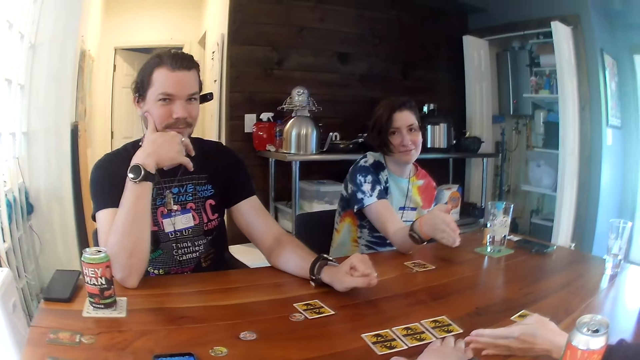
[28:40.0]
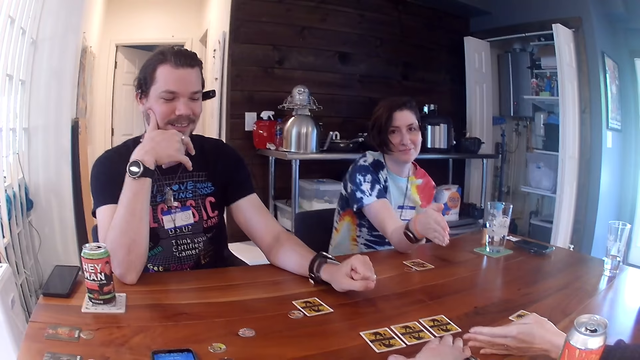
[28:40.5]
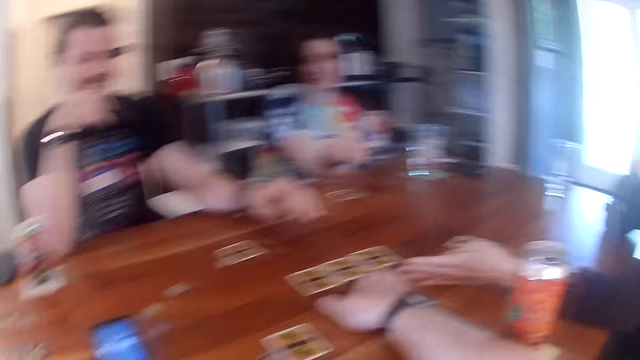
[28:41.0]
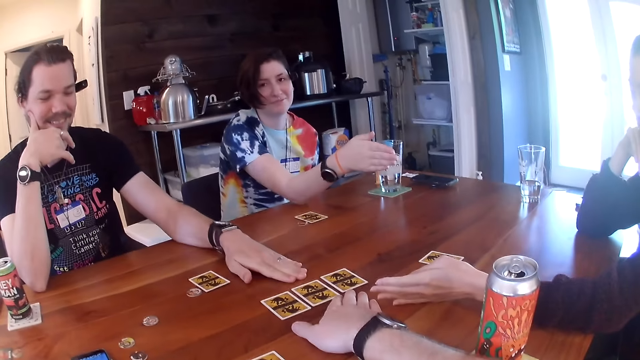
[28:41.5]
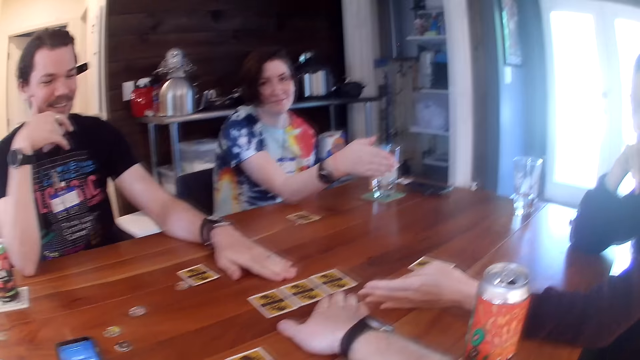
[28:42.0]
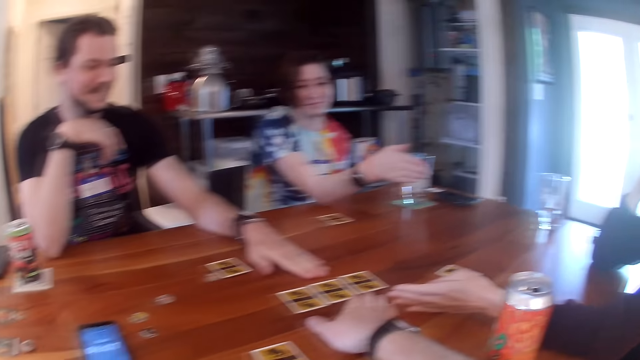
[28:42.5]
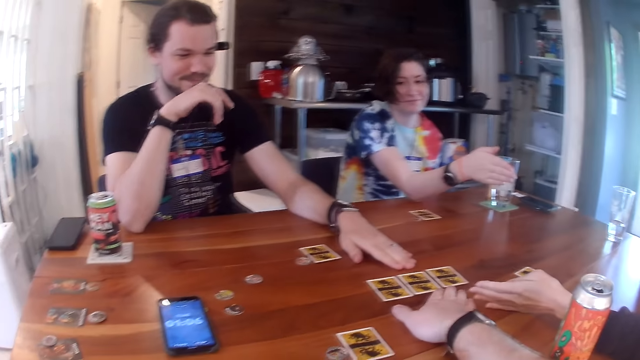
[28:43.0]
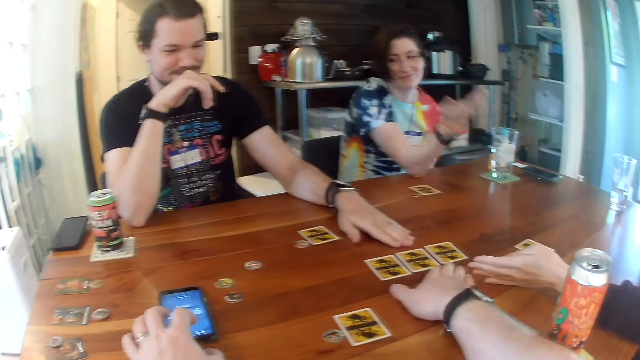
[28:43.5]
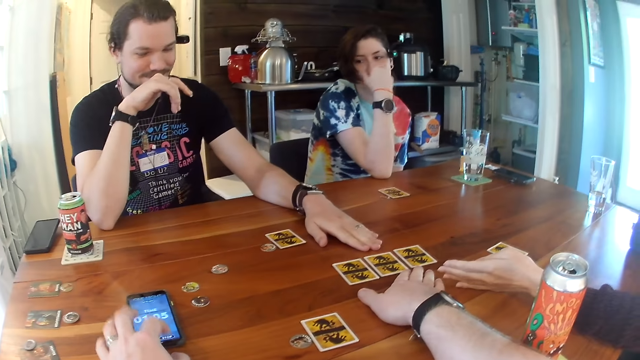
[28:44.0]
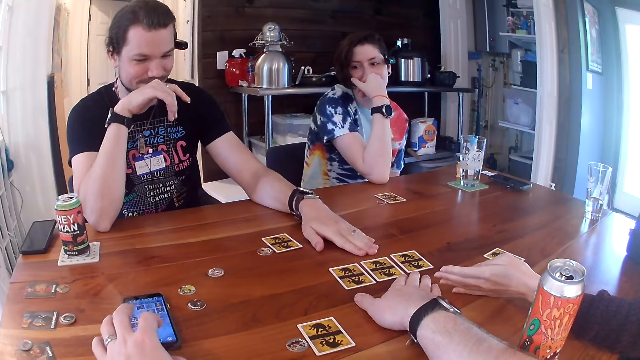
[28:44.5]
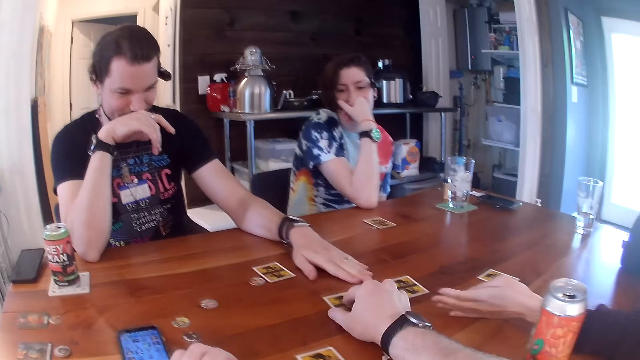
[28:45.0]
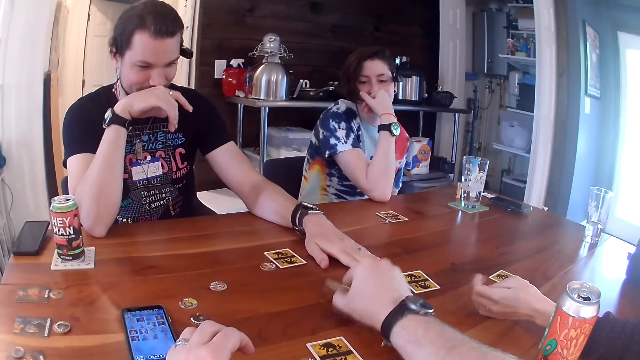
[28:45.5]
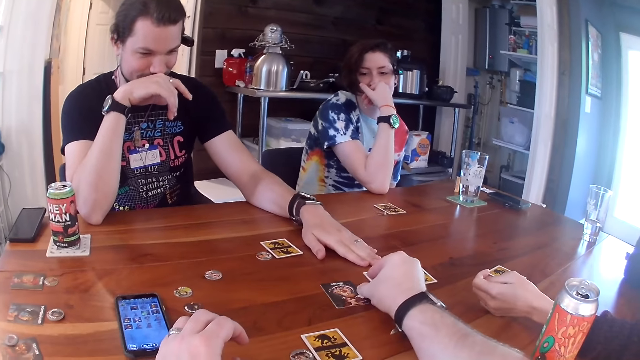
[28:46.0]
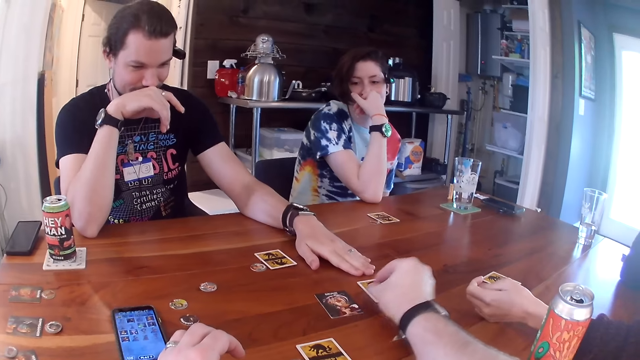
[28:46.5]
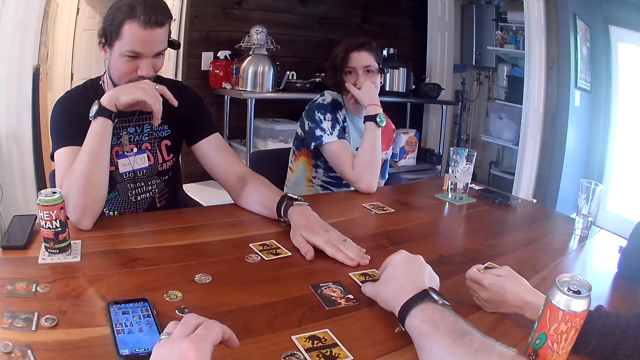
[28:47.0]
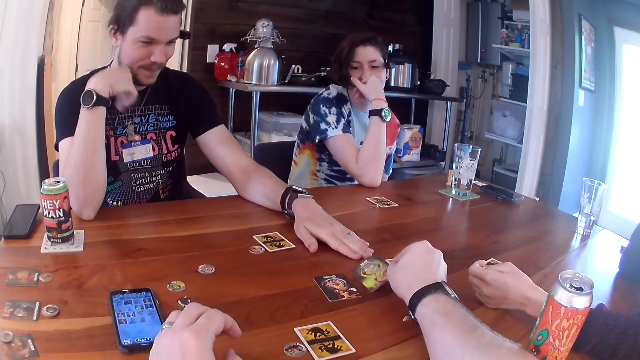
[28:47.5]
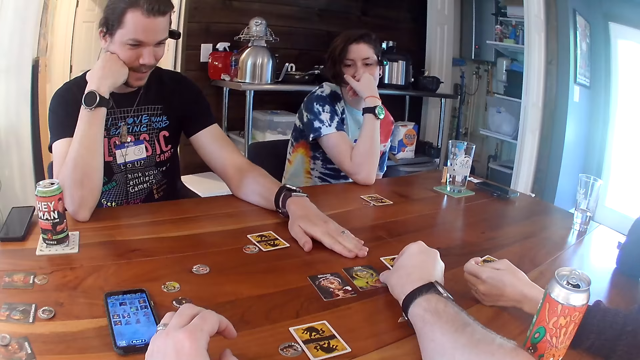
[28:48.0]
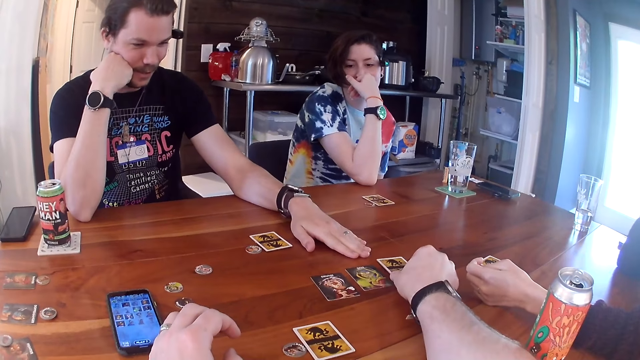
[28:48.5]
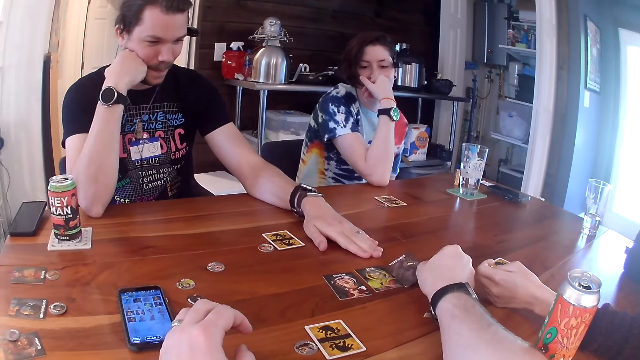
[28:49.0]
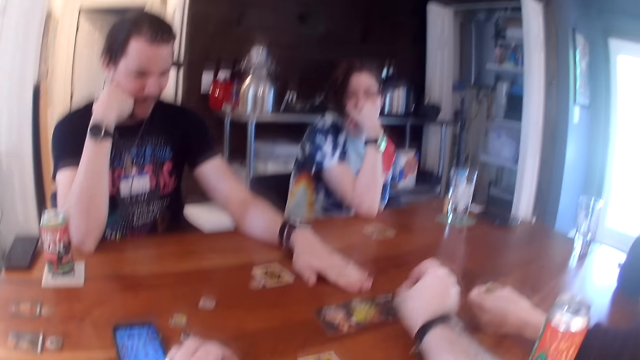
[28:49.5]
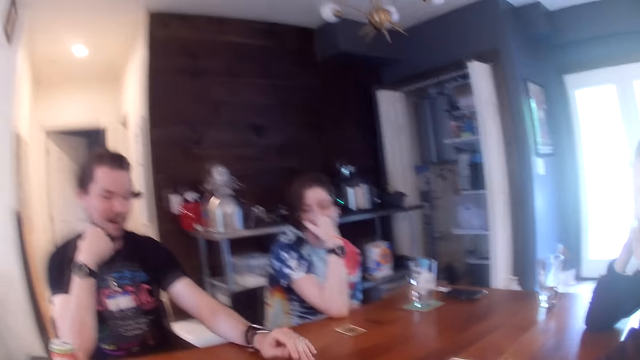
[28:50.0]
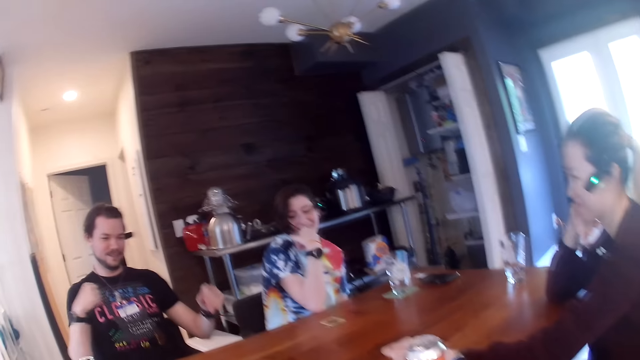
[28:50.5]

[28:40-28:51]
The man touches the table with his left hand. The camera wearer presses the phone. He flips a card on the table with his right hand repeatedly.

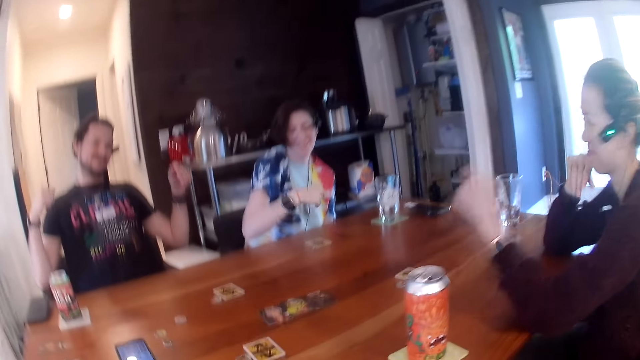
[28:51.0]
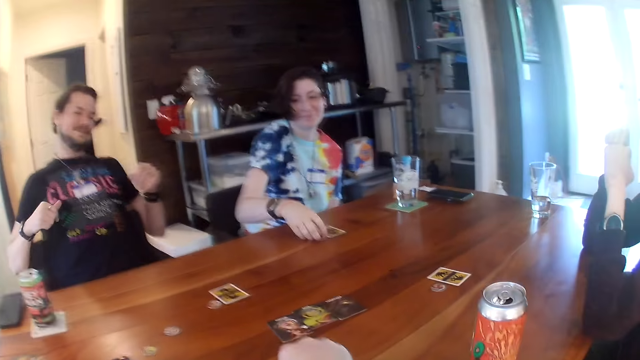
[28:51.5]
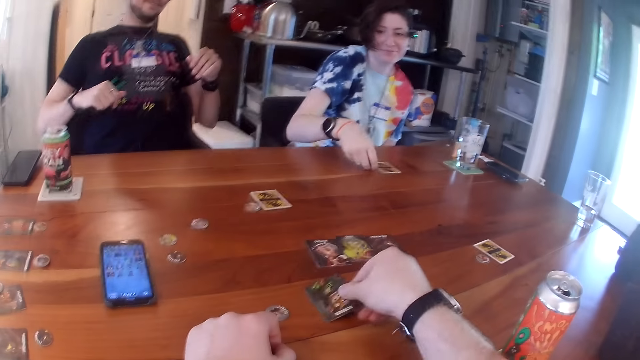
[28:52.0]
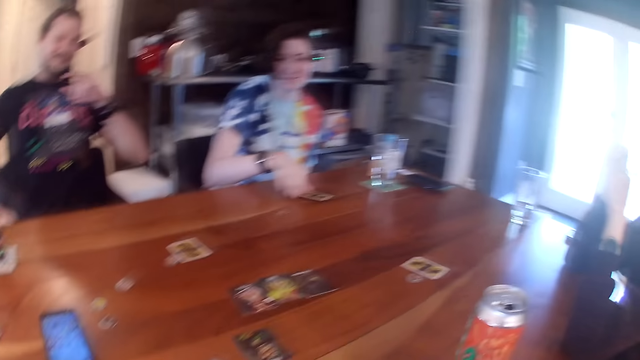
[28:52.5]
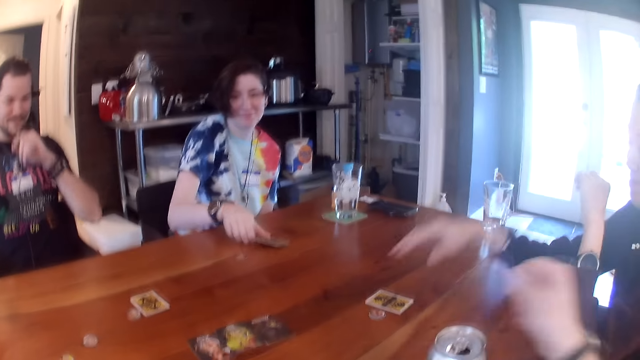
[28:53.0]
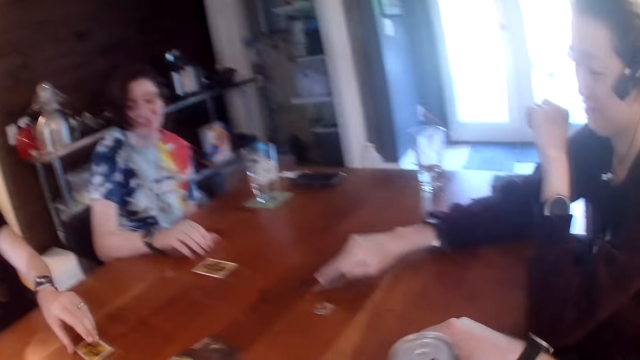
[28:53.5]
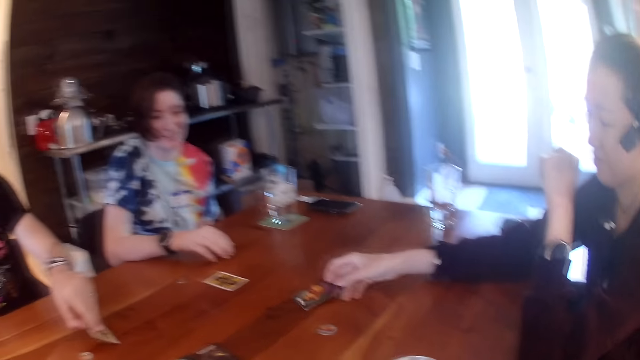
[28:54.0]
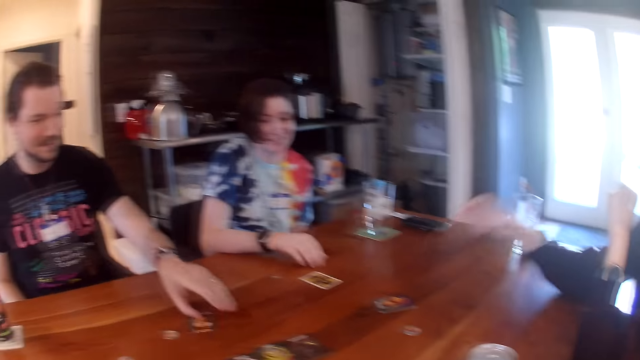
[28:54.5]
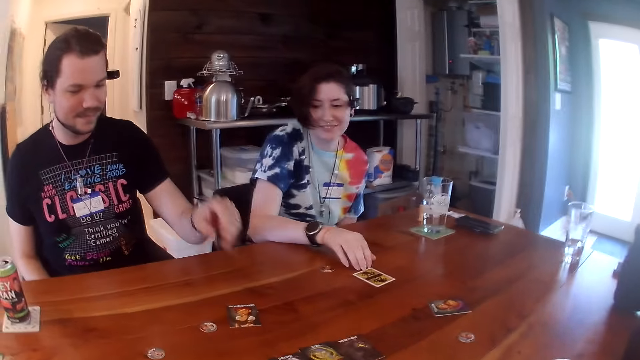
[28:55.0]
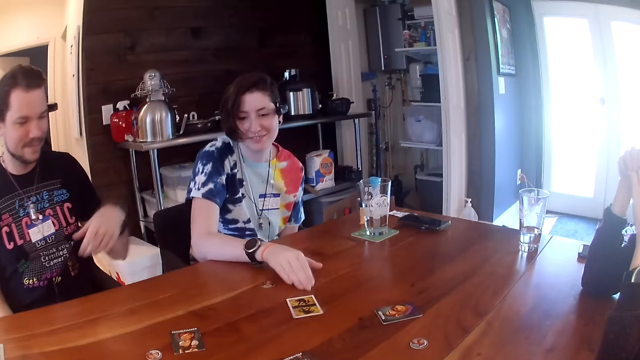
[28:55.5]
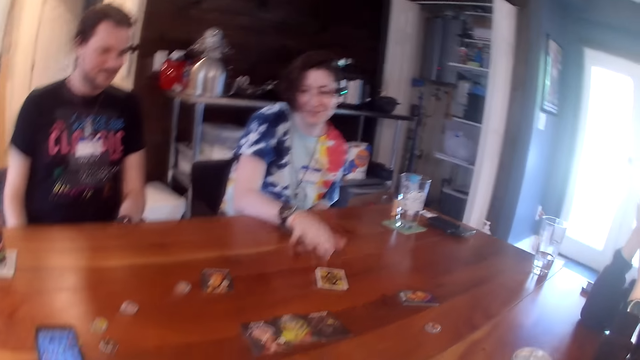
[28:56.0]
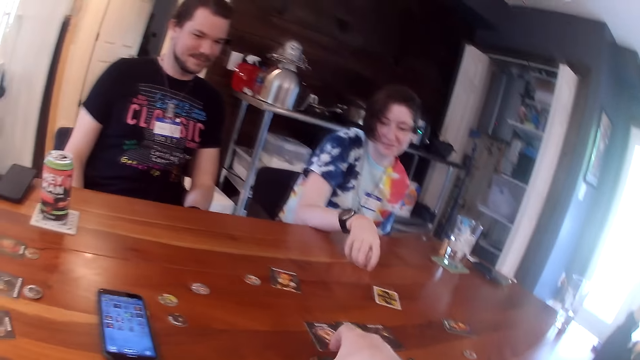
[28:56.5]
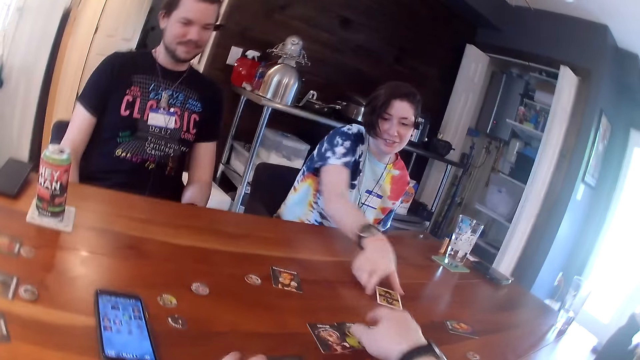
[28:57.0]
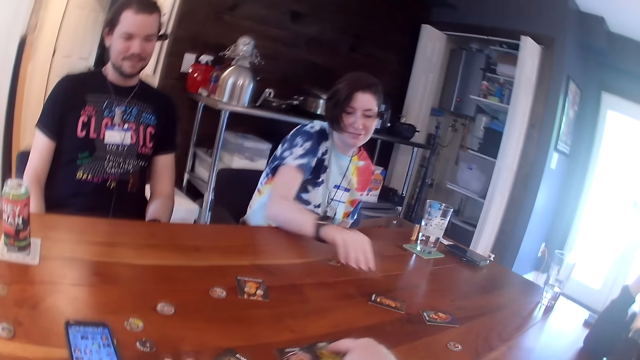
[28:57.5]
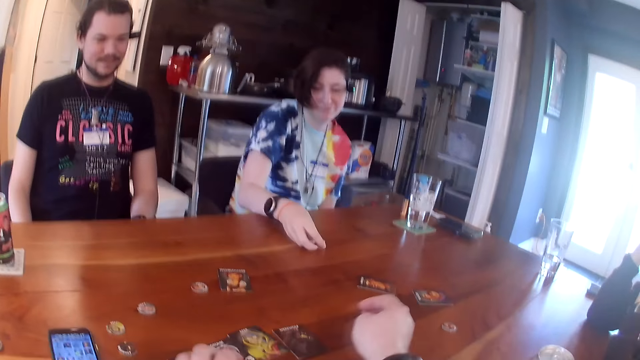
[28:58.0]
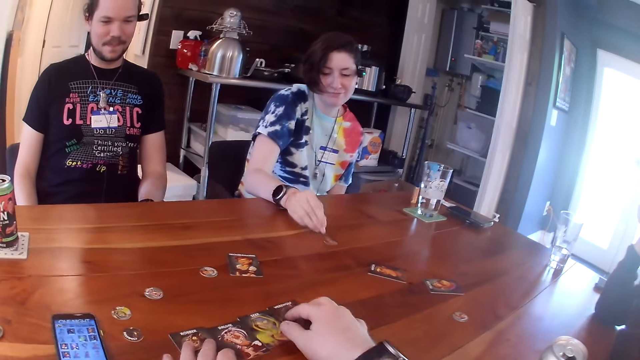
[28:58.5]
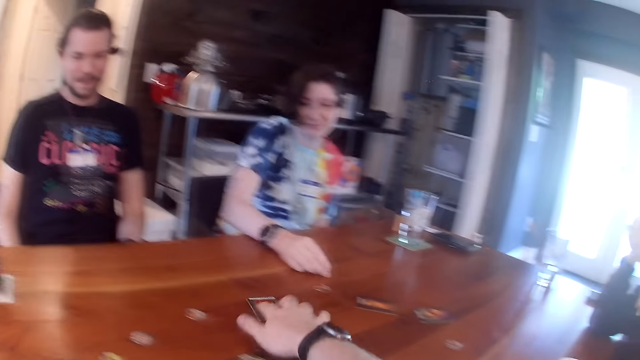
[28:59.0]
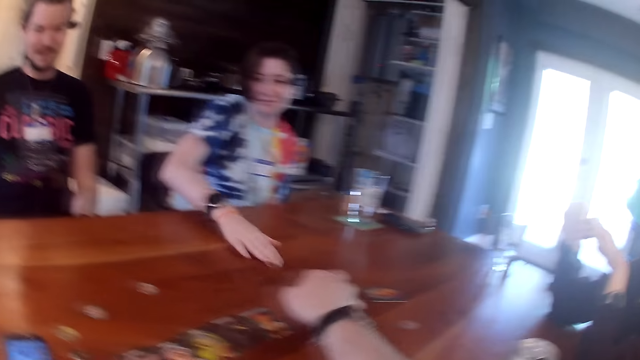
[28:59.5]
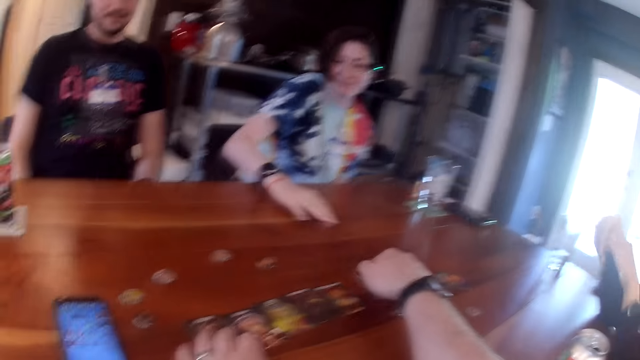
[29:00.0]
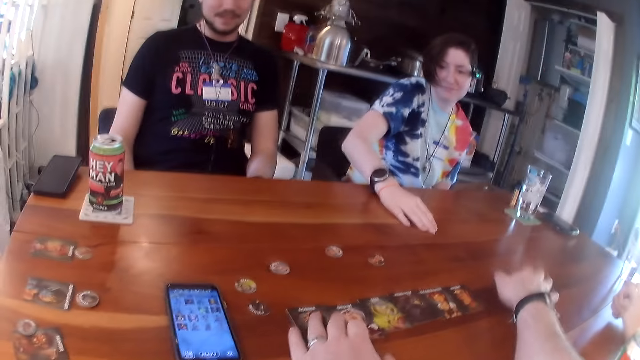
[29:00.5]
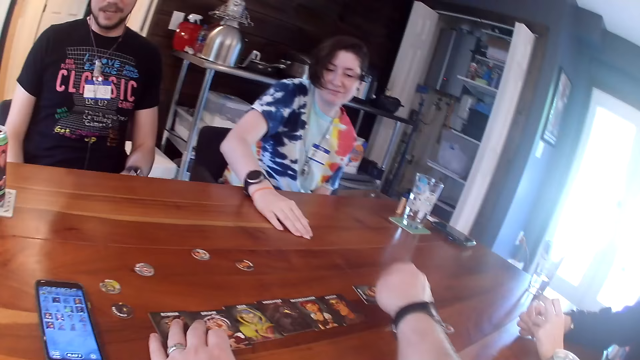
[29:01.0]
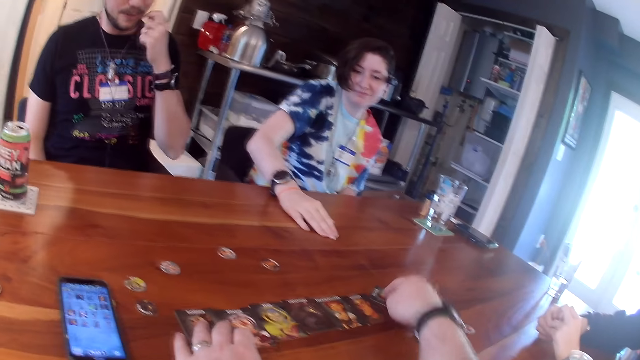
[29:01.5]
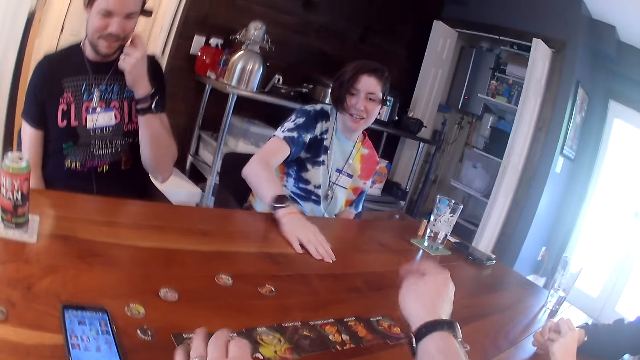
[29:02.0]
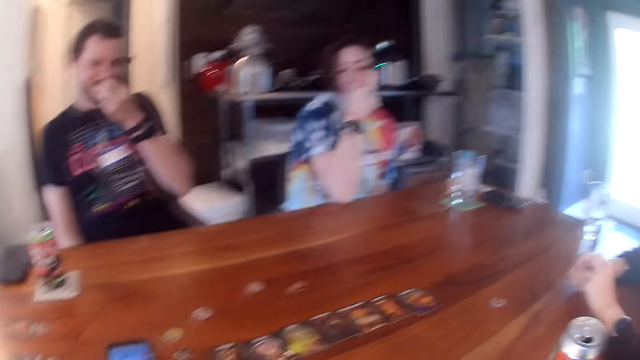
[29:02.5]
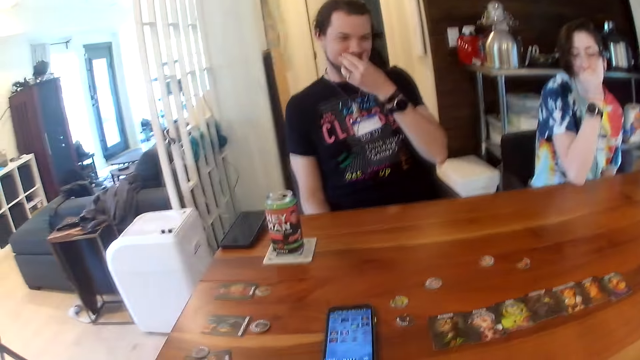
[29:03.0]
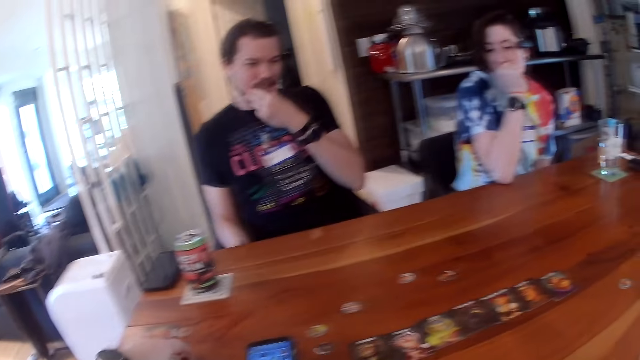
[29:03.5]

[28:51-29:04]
The camera wearer flips a card on the table with his right hand. He looks around. The woman moves a chip on the table with her right hand. The camera wearer flips a card on the table with his right hand. The woman moves the card on the table with her right hand. Another woman flips a card on the table with her right hand. The man flips a card on the table with his left hand. The first woman moves the card on the table with her right hand. The first woman flips a card on the table with her right hand. The camera wearer moves some cards on the table with his right hand. He arranges the cards on the table. The first woman moves a chip on the table with her right hand. The camera wearer moves the card on the table with his right hand repeatedly.
